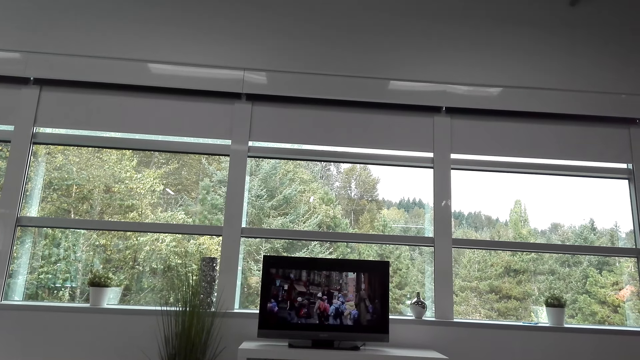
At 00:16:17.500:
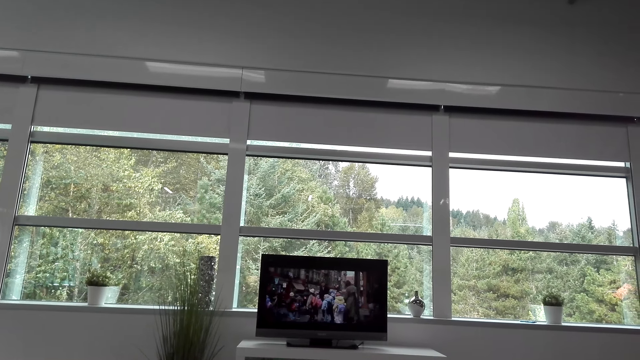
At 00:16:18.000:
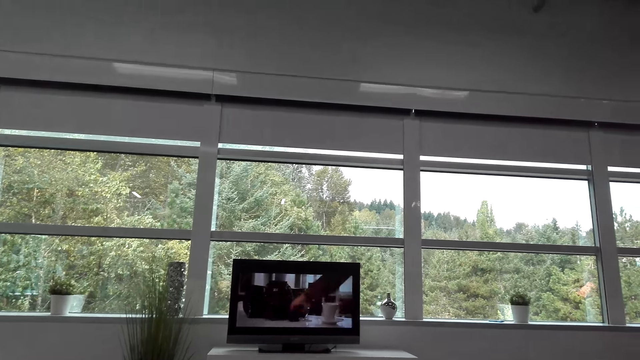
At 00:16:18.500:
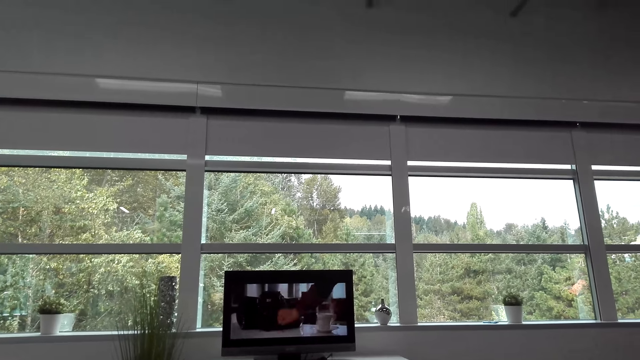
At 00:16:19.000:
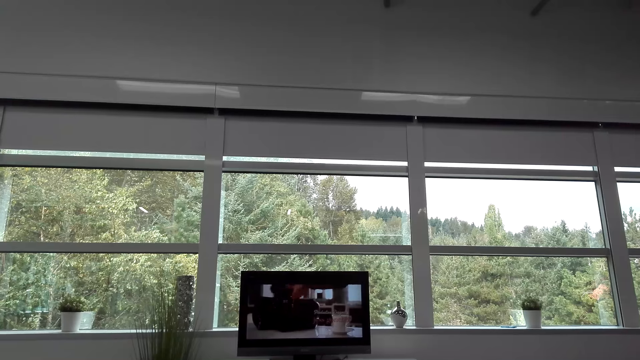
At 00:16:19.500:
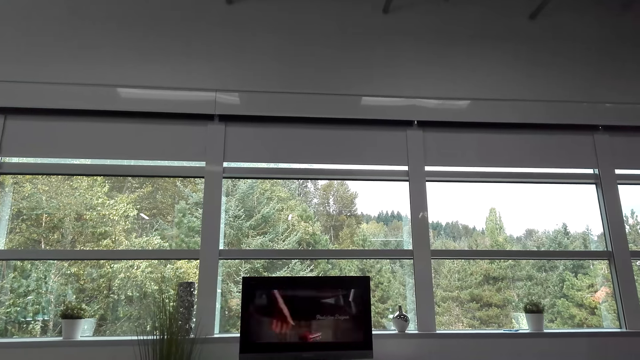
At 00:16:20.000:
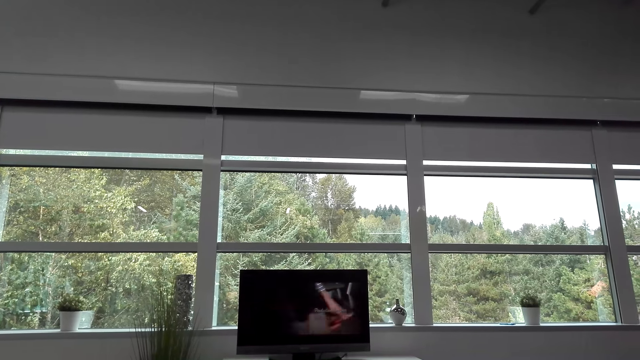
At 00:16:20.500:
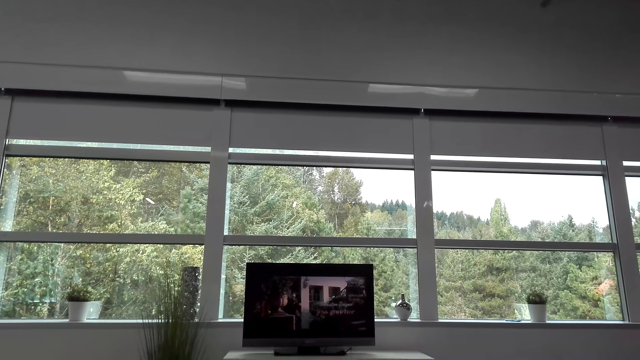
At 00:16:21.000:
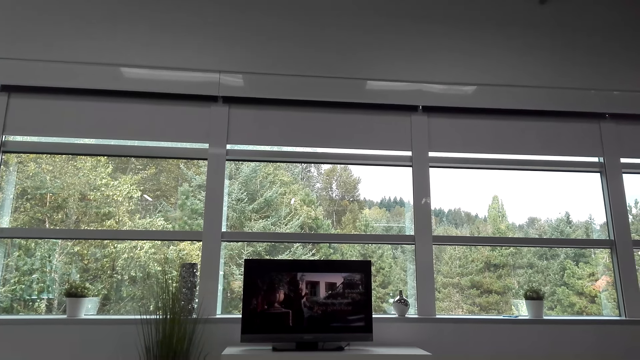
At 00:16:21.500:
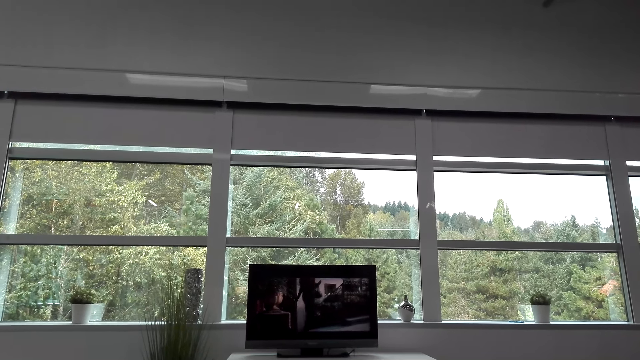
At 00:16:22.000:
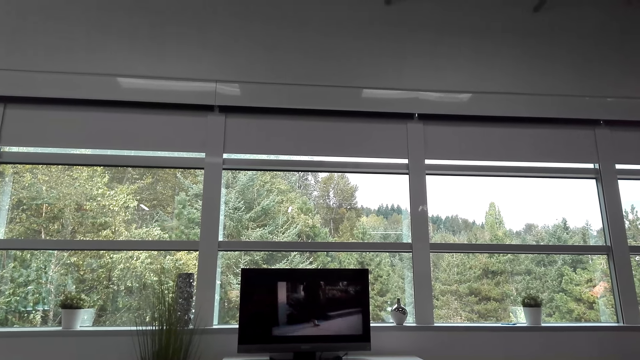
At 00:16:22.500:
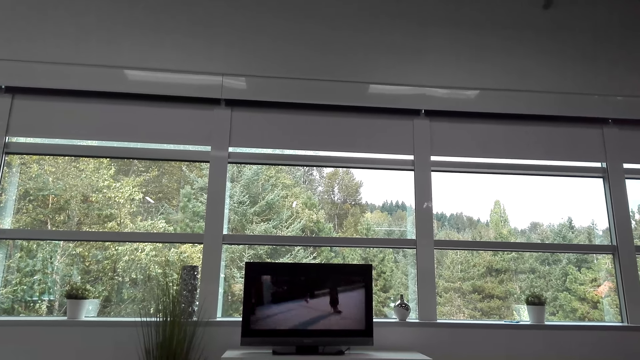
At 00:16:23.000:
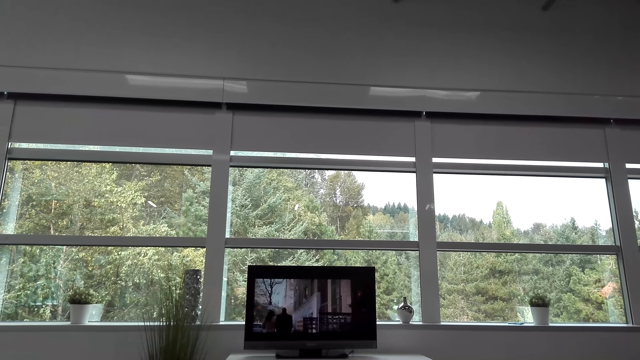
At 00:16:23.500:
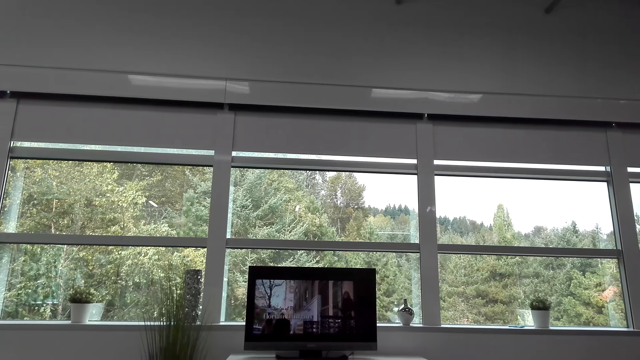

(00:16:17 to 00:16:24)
The camera wearer communicates.

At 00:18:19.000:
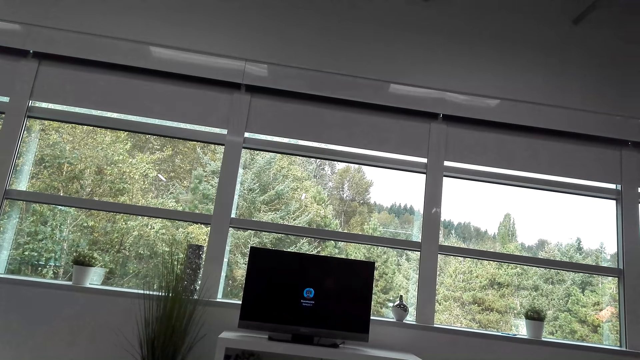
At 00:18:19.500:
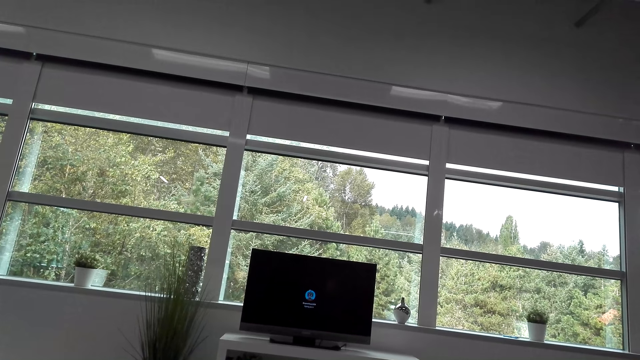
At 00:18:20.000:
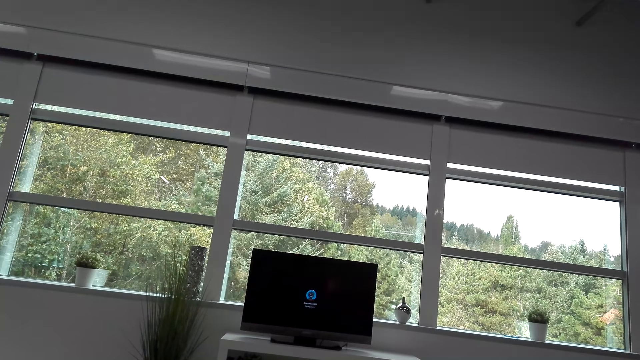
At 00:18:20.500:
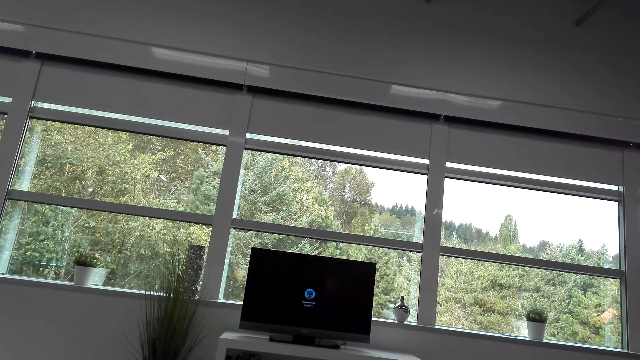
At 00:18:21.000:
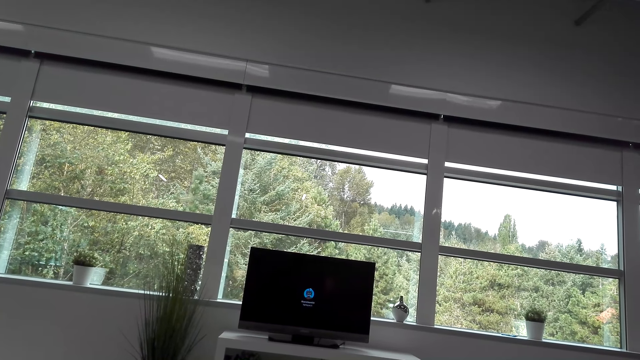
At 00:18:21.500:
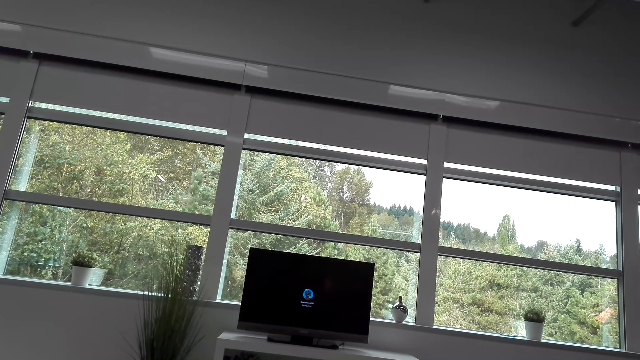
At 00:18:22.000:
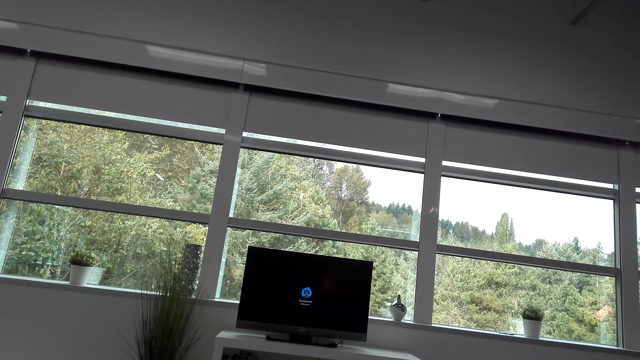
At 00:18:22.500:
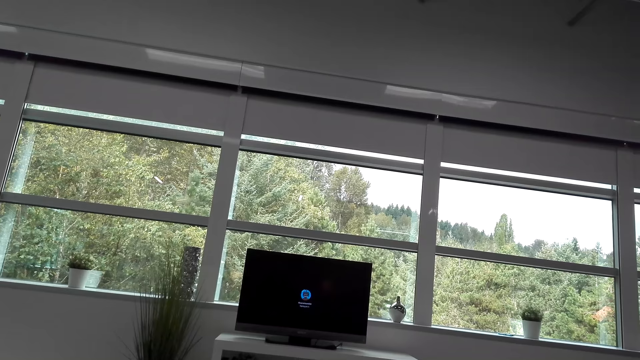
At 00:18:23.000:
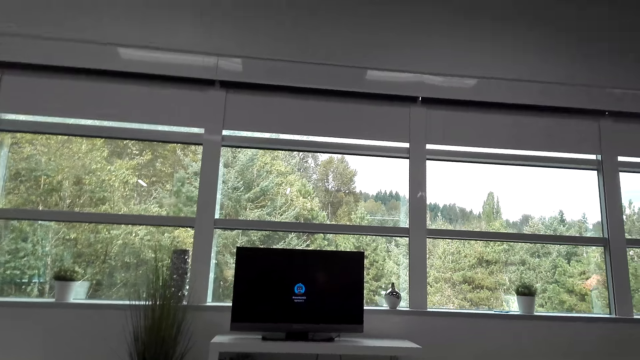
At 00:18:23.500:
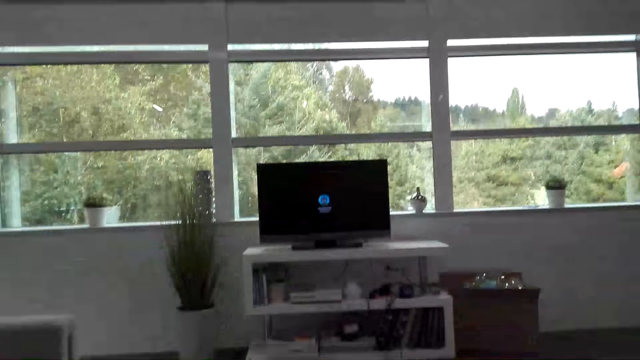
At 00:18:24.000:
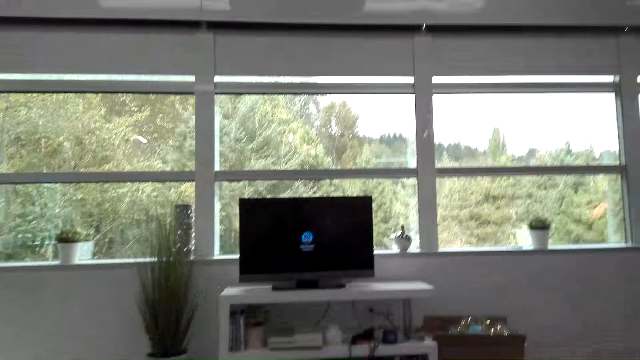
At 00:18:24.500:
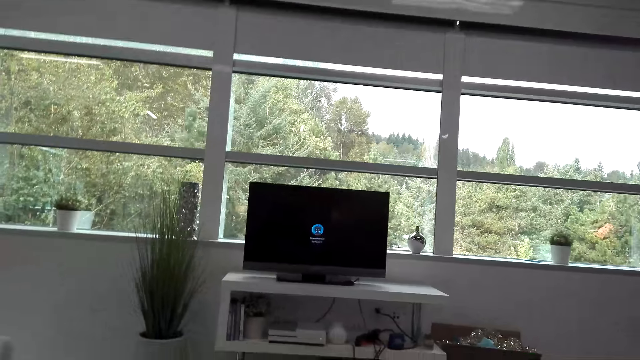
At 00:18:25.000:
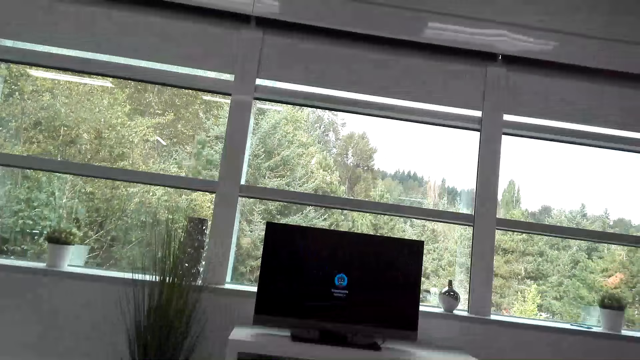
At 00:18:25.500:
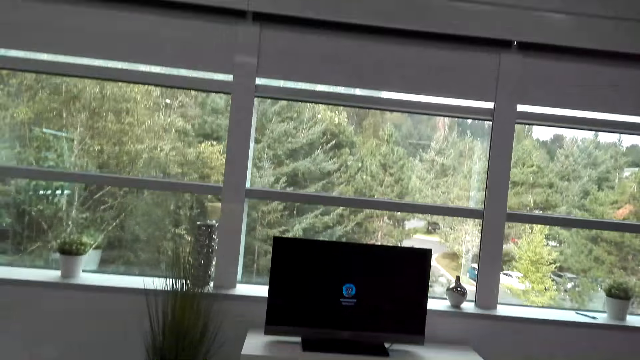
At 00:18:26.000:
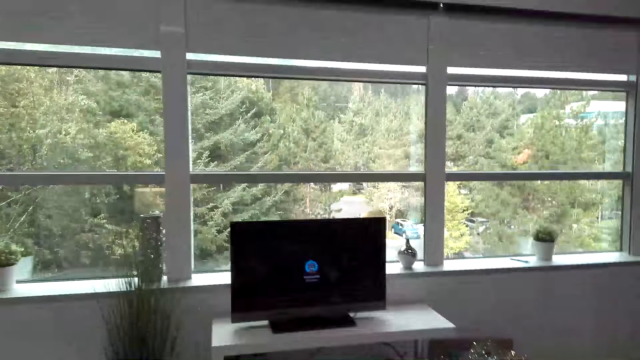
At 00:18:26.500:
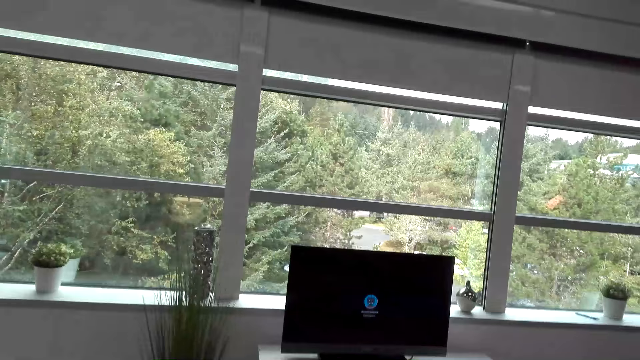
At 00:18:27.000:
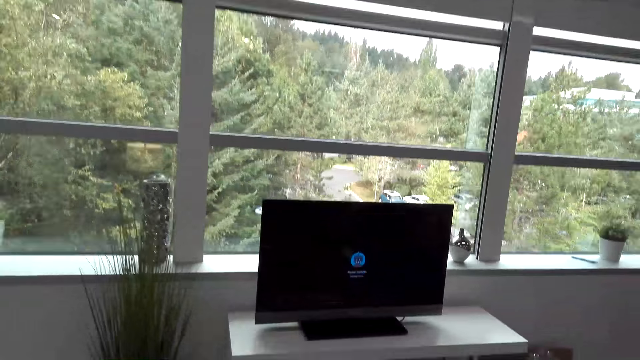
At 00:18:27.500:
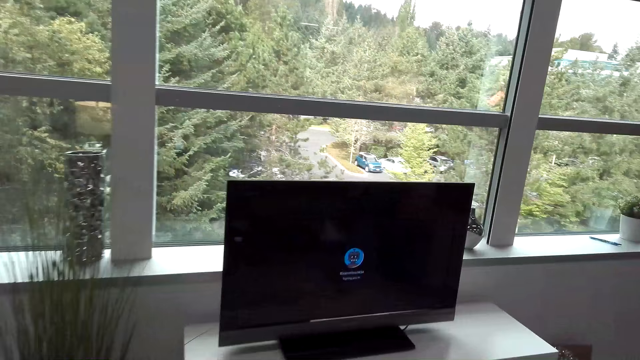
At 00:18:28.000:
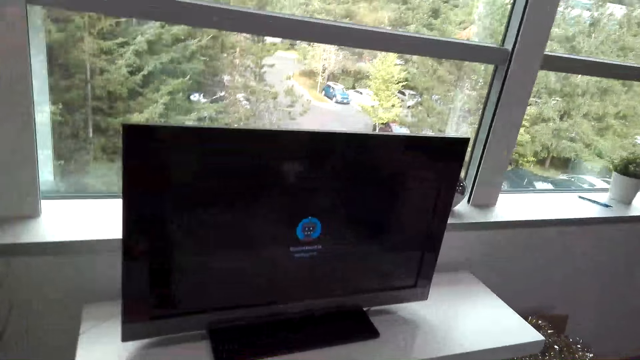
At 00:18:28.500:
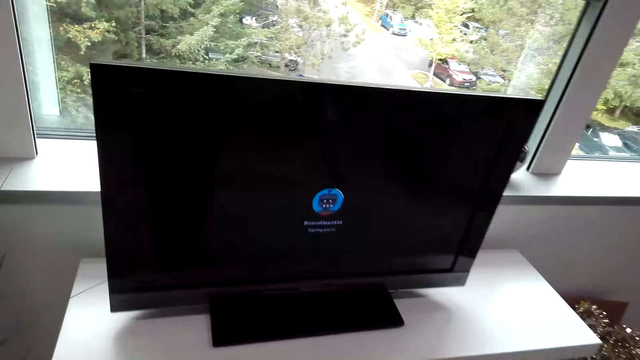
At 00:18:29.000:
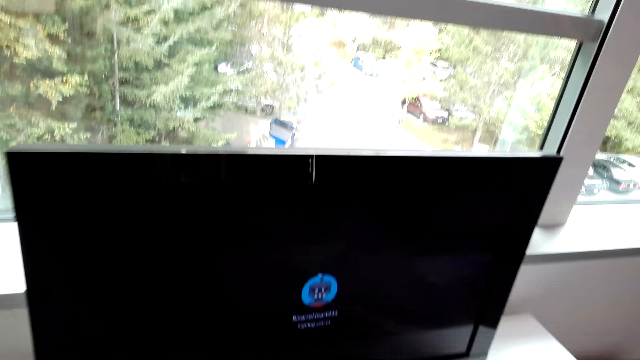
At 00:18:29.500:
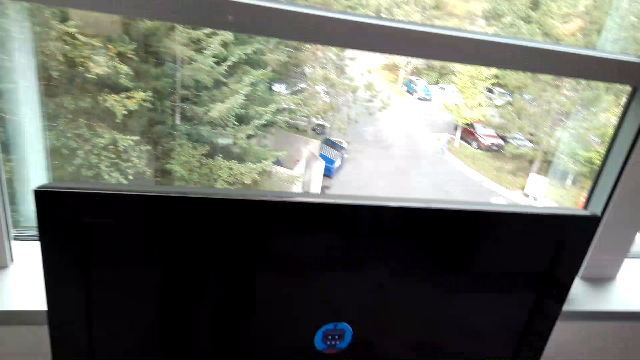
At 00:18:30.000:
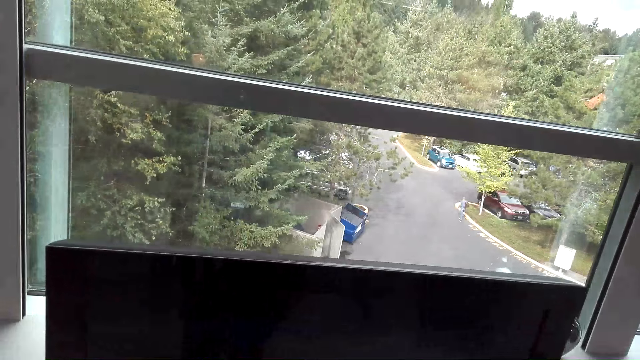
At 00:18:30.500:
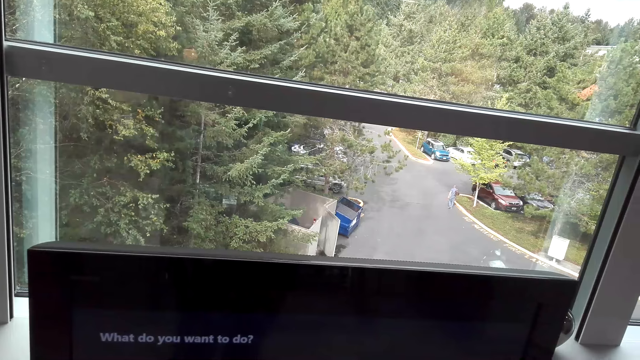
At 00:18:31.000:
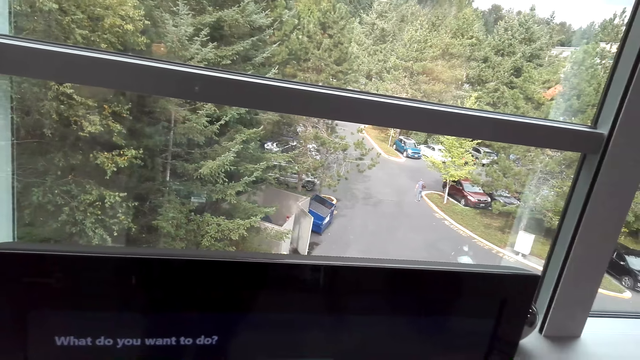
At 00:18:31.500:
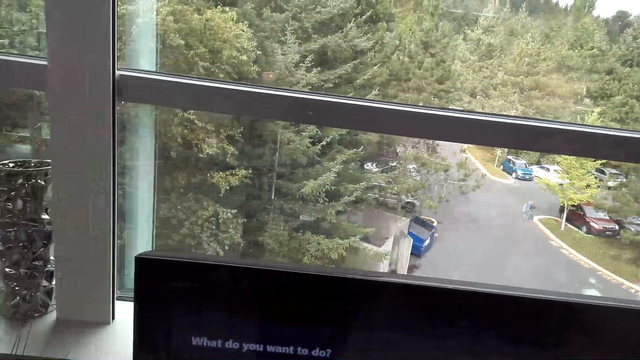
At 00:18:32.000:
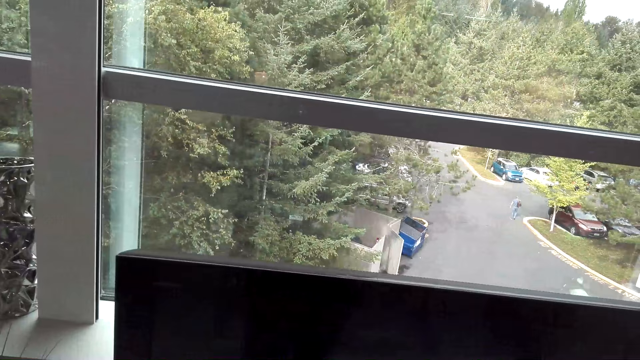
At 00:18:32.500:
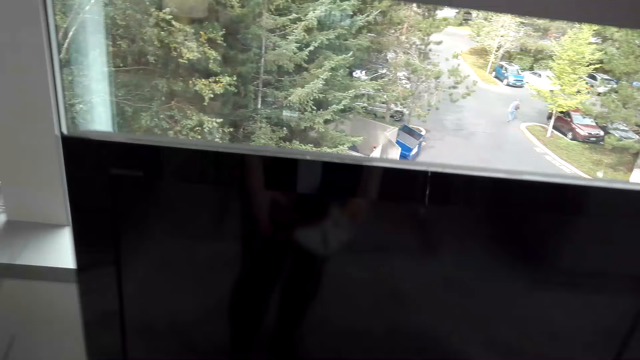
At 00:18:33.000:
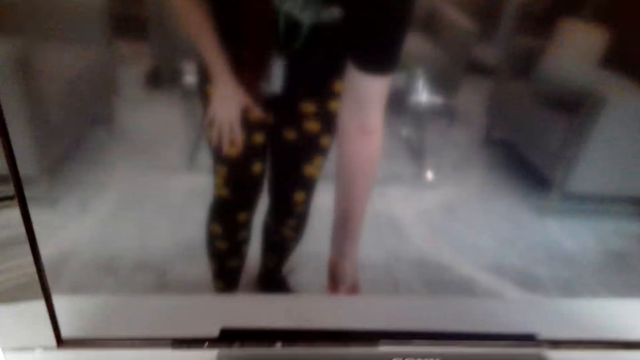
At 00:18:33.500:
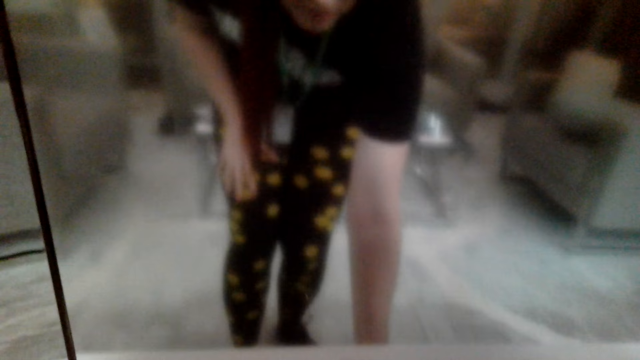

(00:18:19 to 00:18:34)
The camera wearer looks at the screen. They move towards the television.
